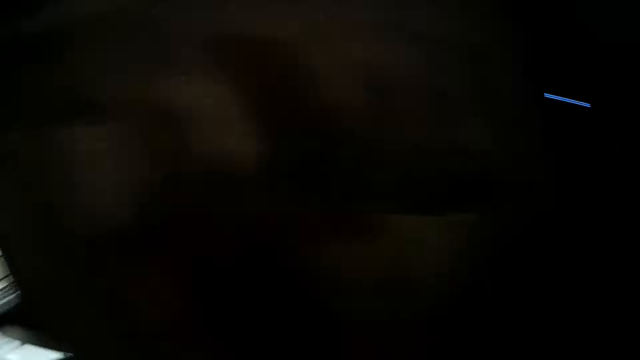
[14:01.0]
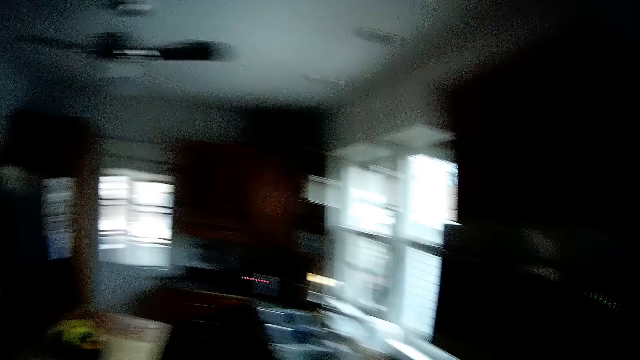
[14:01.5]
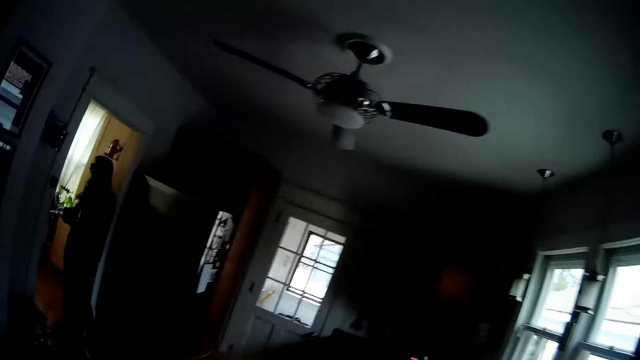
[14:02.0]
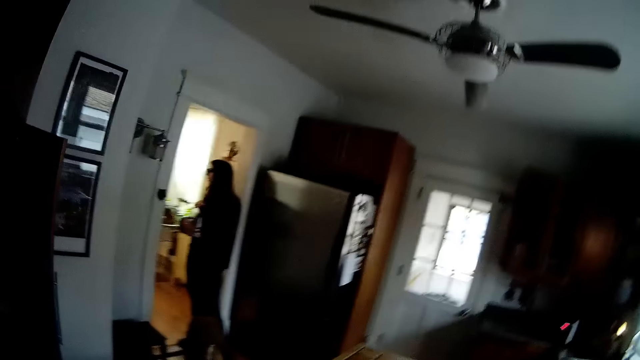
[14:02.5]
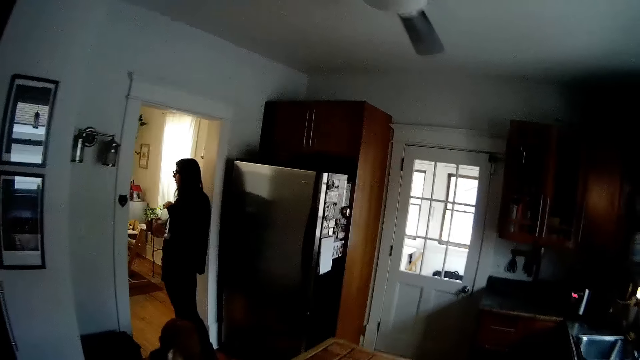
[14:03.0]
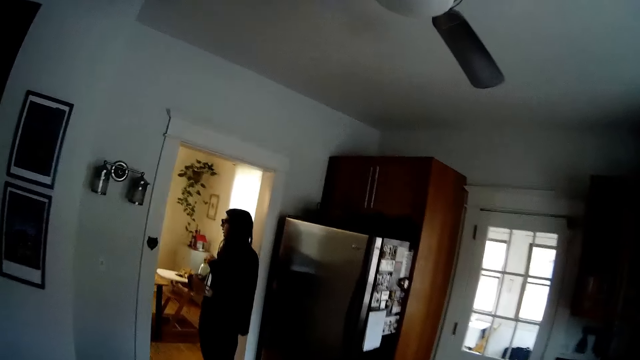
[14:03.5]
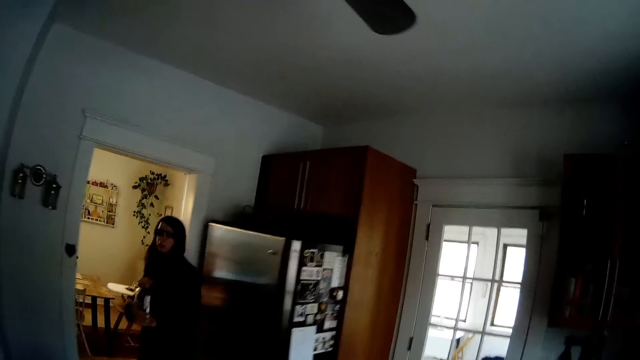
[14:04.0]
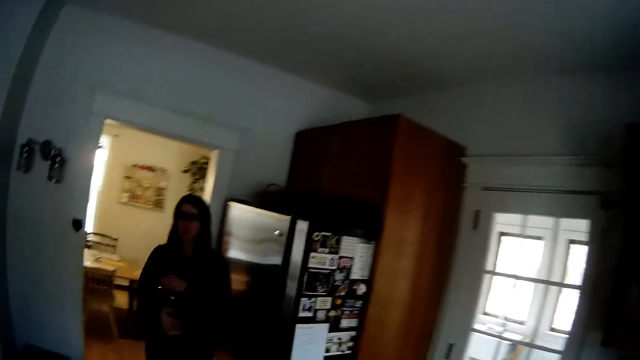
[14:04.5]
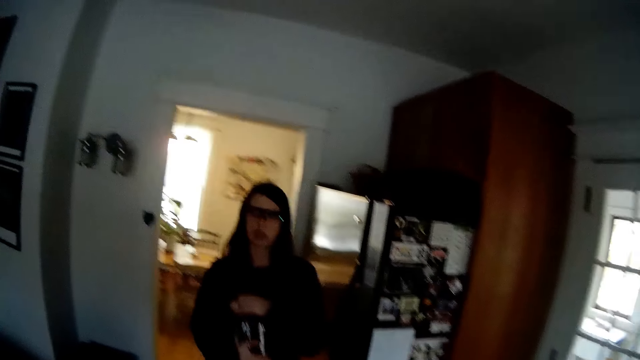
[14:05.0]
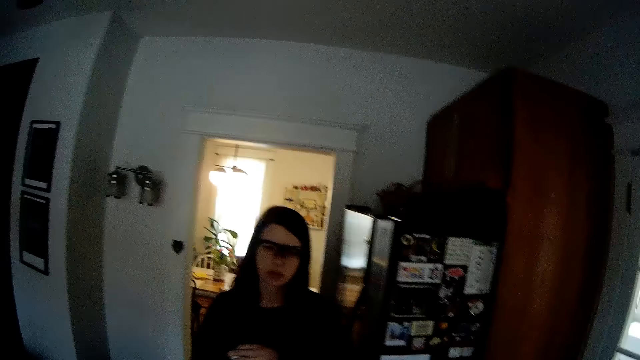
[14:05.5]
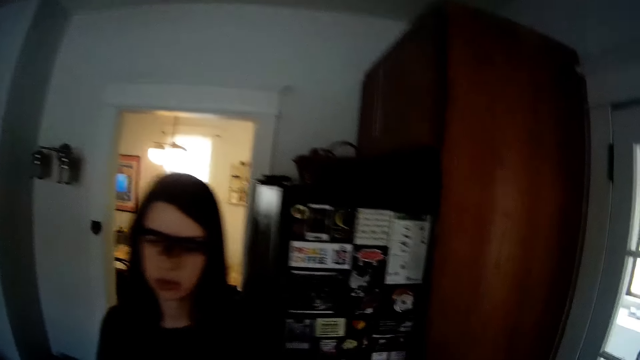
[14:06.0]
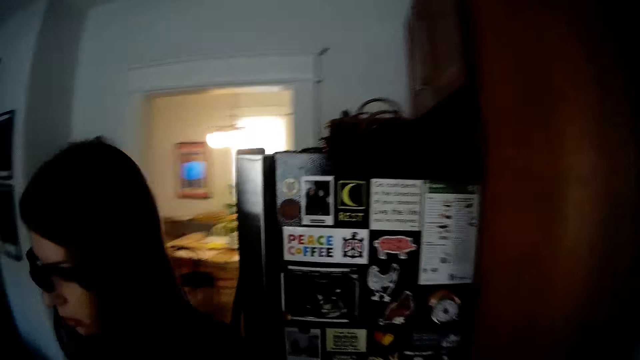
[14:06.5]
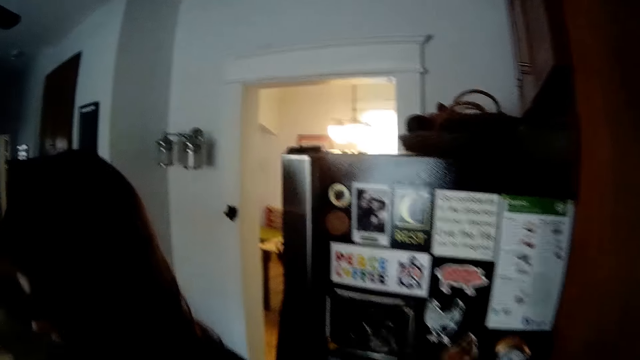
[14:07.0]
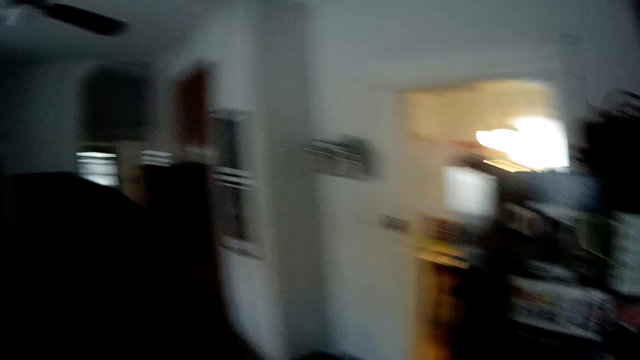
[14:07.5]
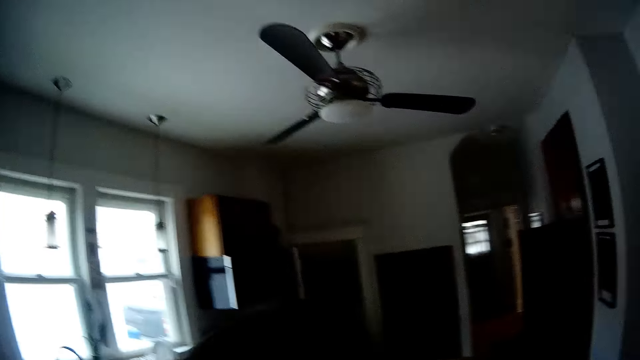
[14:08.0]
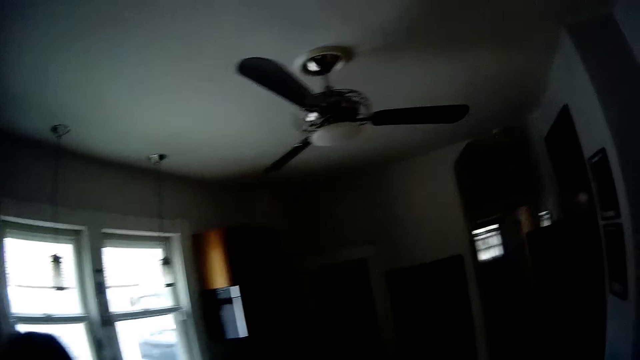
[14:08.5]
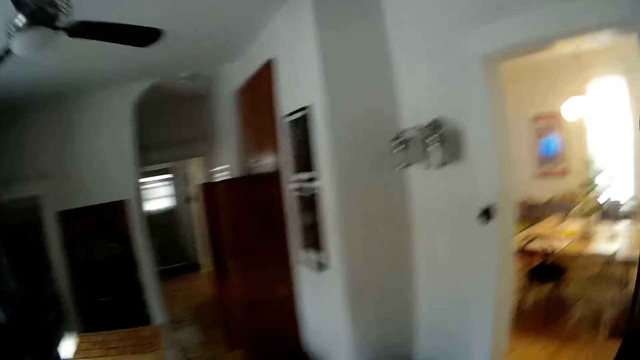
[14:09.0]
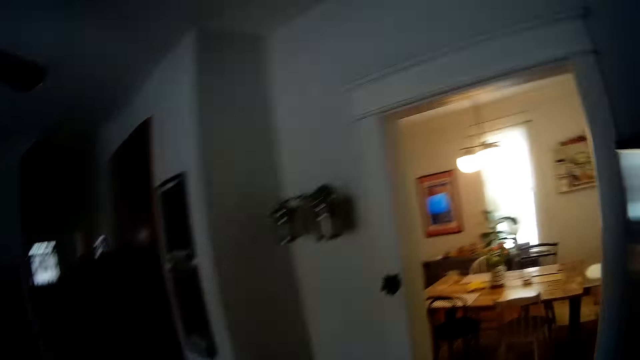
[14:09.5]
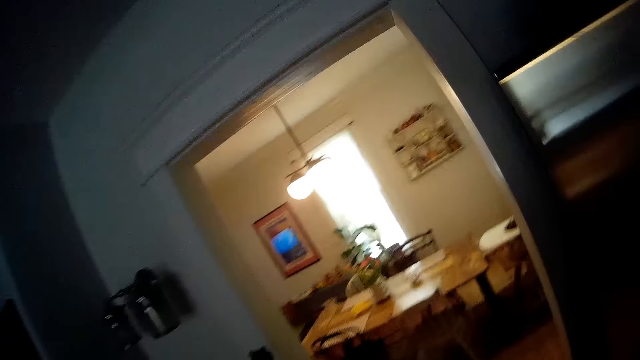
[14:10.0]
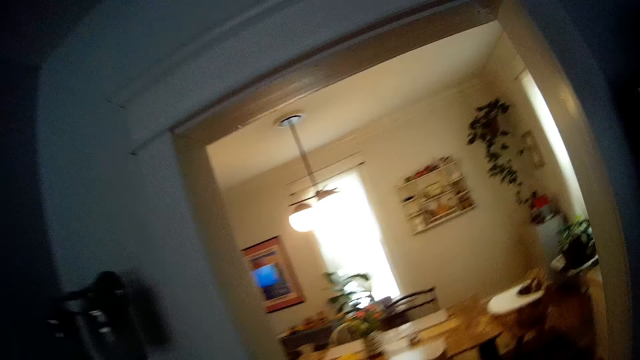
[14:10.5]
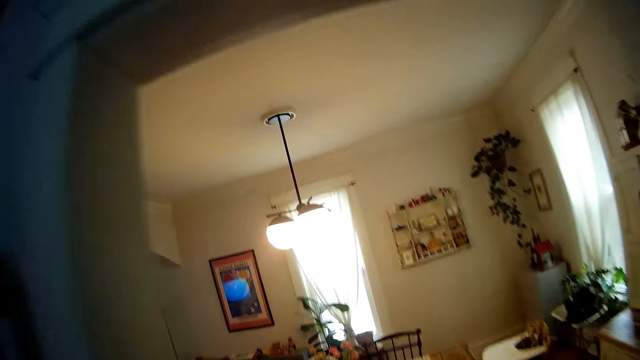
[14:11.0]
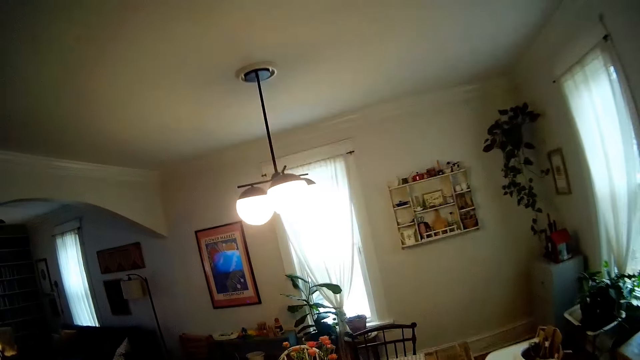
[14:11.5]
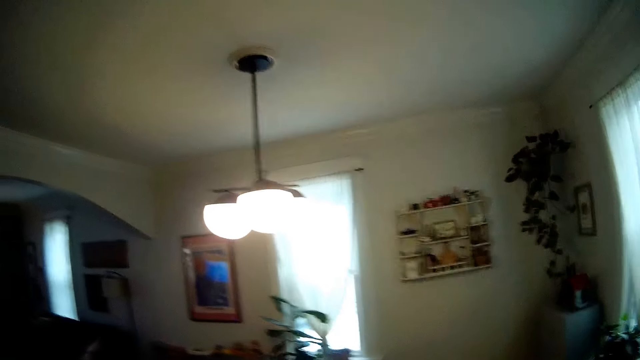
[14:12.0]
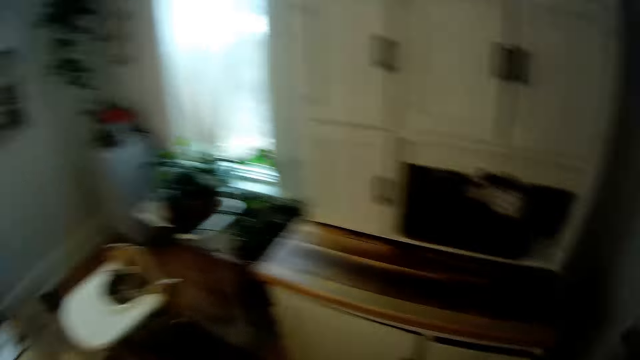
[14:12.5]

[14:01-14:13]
A lady stands in the room. The lady interacts with the camera wearer. The lady holds a bottle with both hands and walks around in the room. The camera wearer walks around in the room.

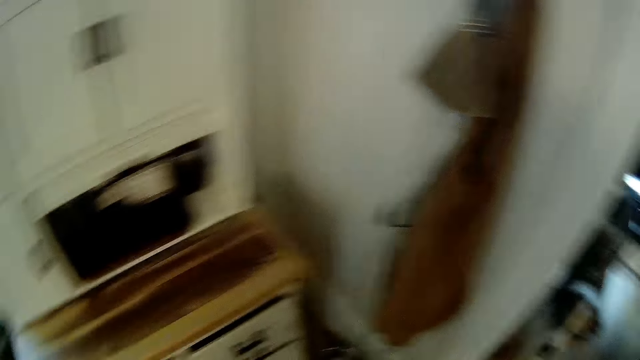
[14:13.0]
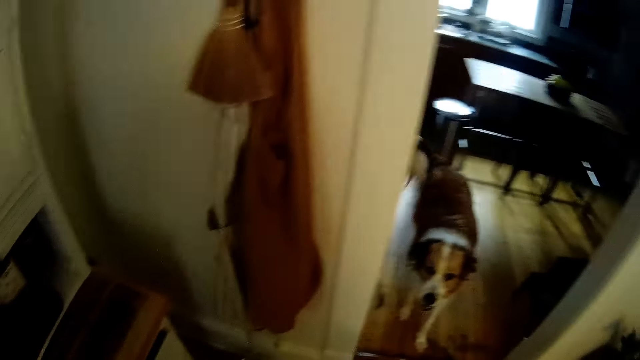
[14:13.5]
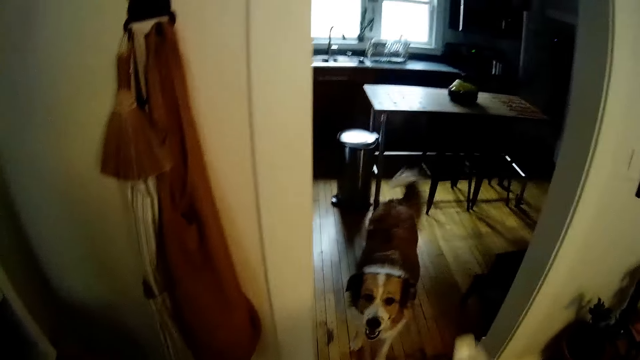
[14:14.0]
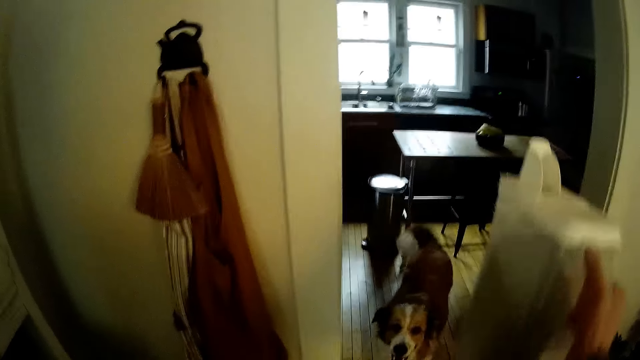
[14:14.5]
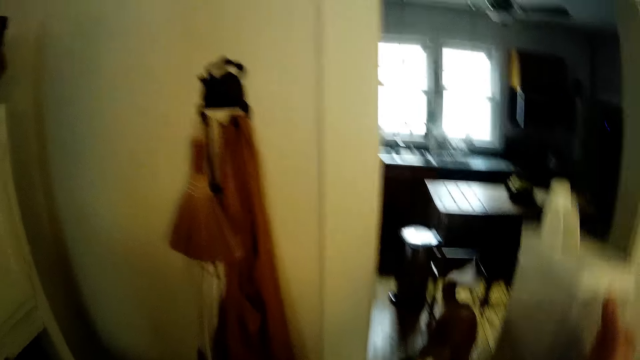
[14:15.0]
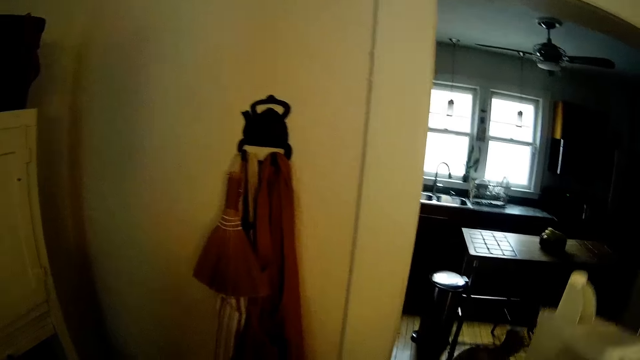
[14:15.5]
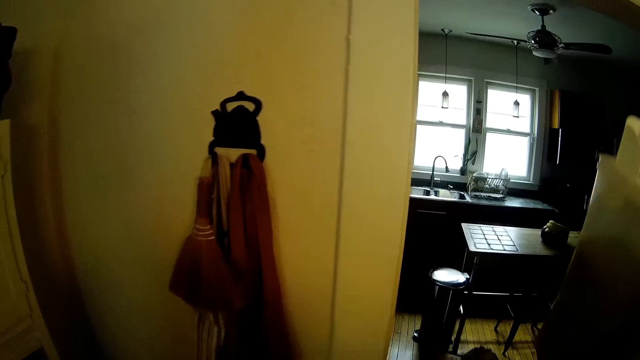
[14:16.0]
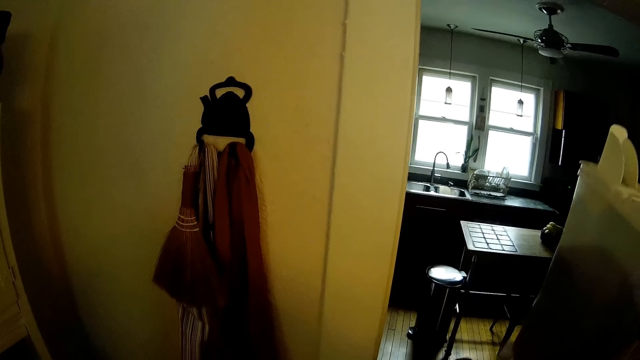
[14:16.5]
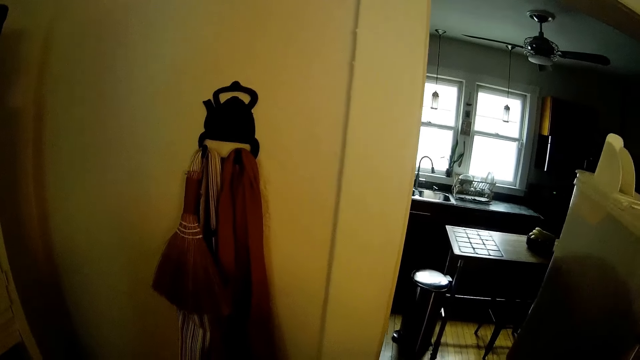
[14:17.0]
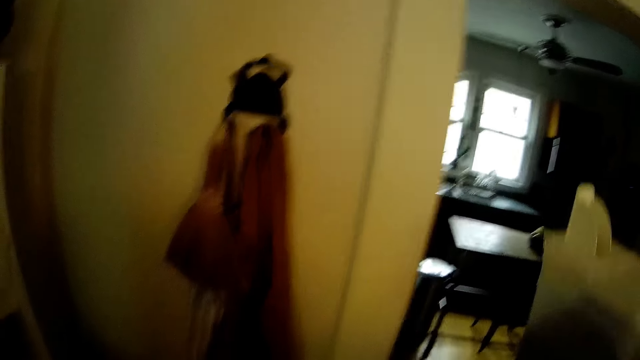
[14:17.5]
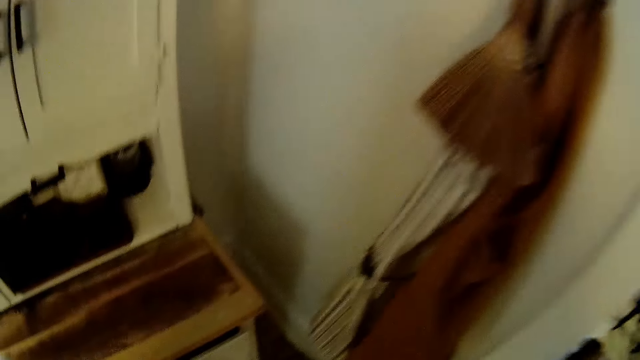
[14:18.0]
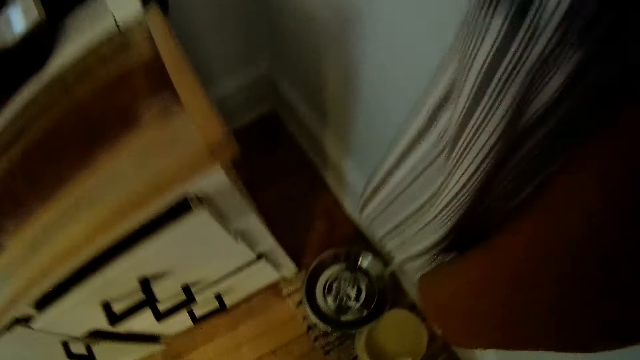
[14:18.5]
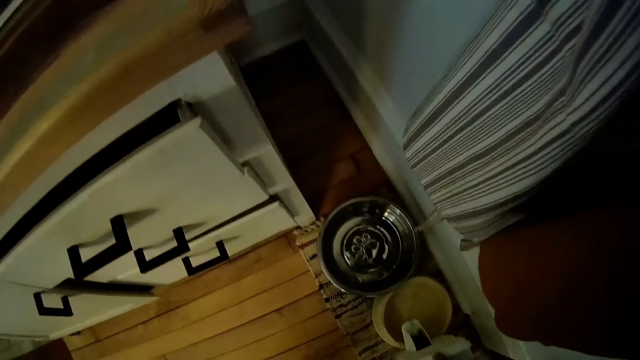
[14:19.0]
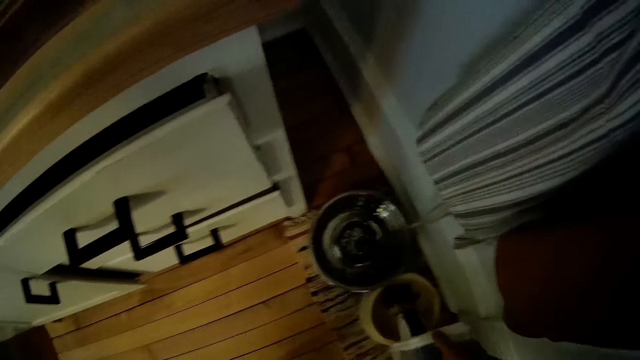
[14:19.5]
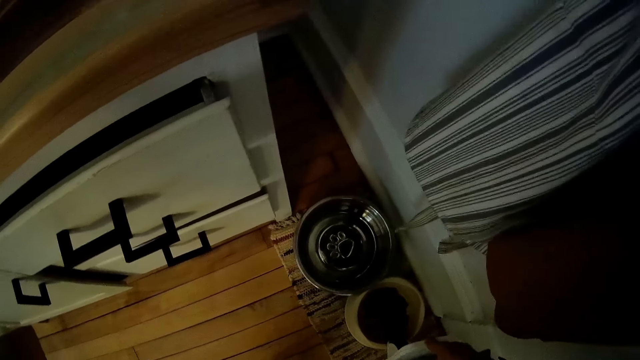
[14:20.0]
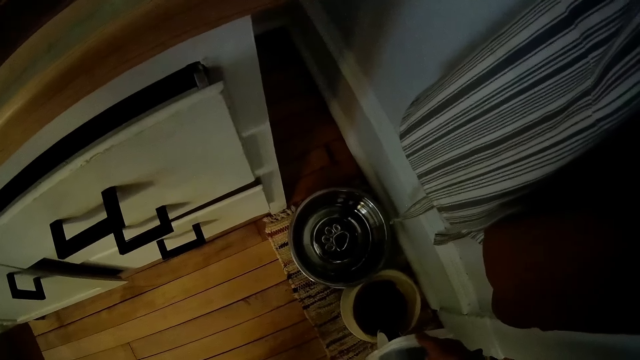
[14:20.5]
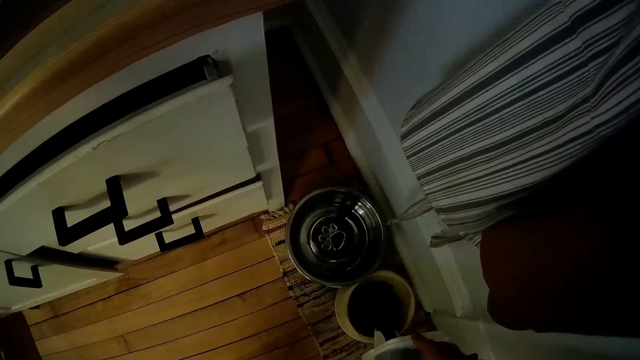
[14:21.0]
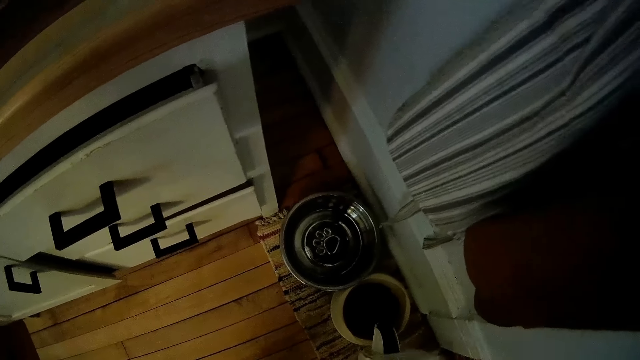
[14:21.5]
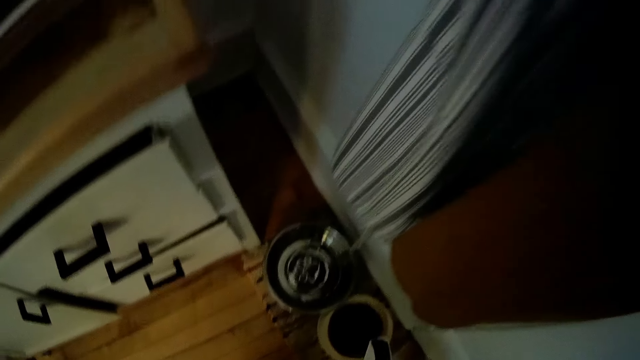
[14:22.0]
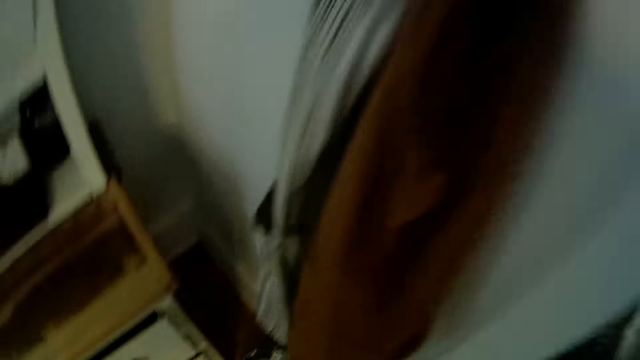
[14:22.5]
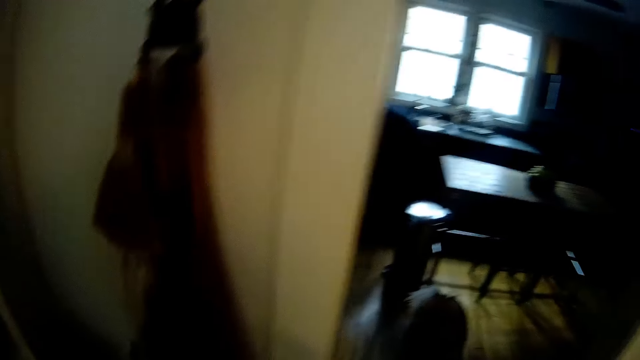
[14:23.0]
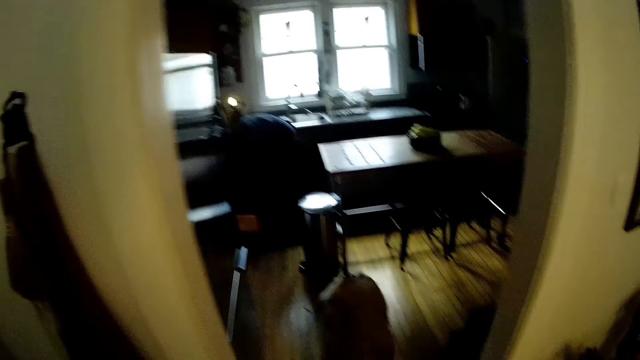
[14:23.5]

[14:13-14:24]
The camera wearer holds an angle jug. He shakes the angle jug with the right hand. He pours dog food inside a dog plate with his right hand.
